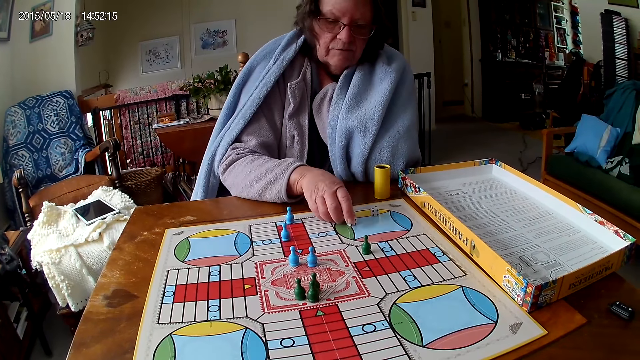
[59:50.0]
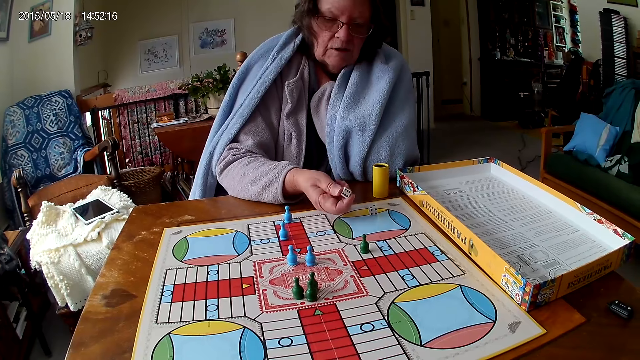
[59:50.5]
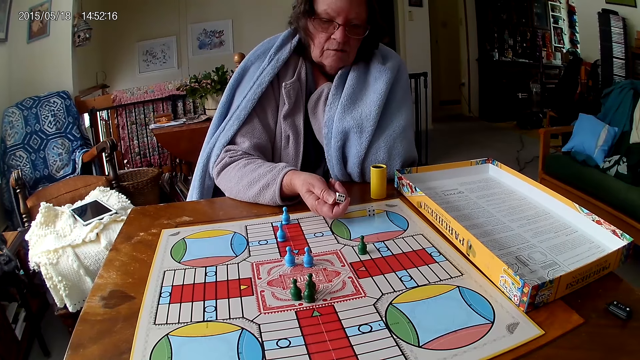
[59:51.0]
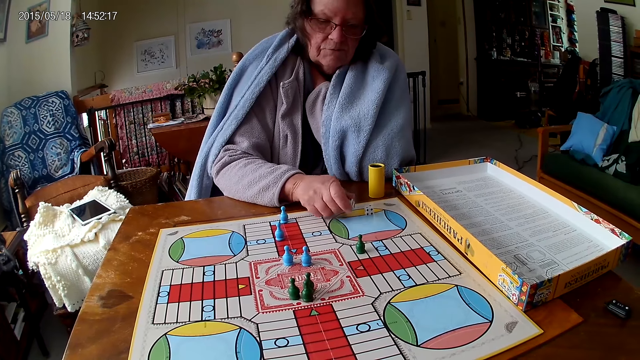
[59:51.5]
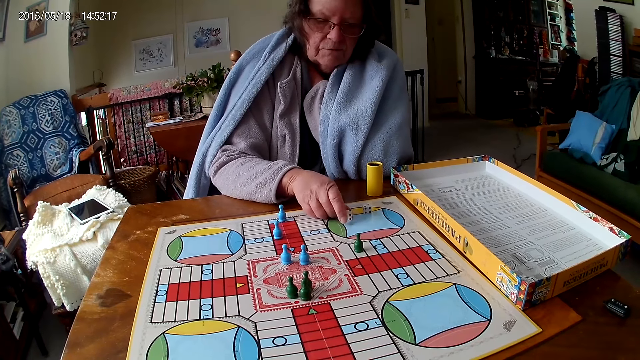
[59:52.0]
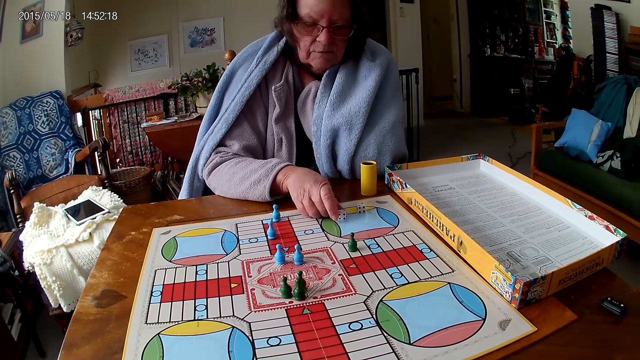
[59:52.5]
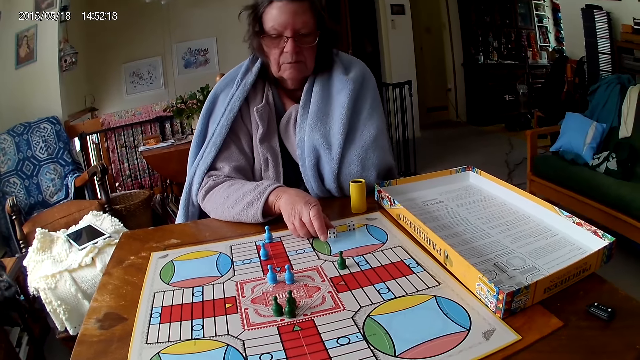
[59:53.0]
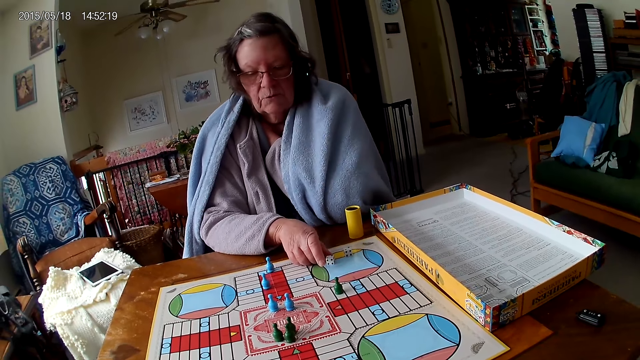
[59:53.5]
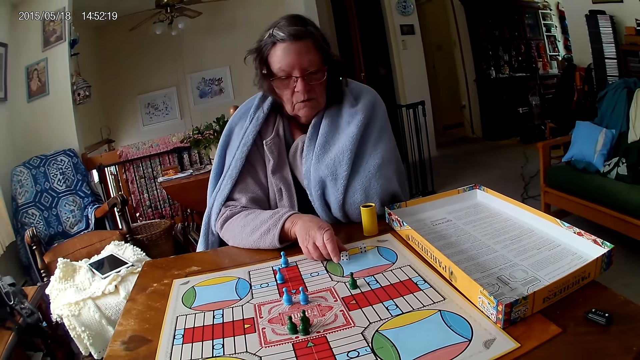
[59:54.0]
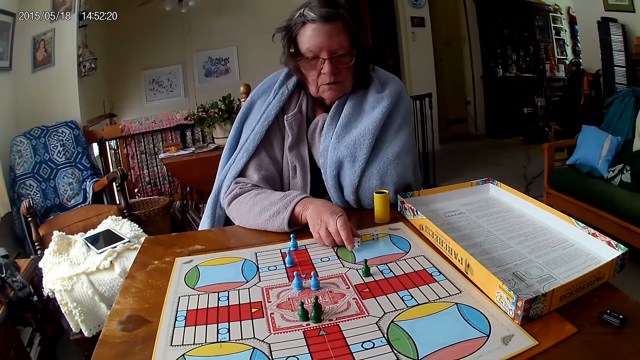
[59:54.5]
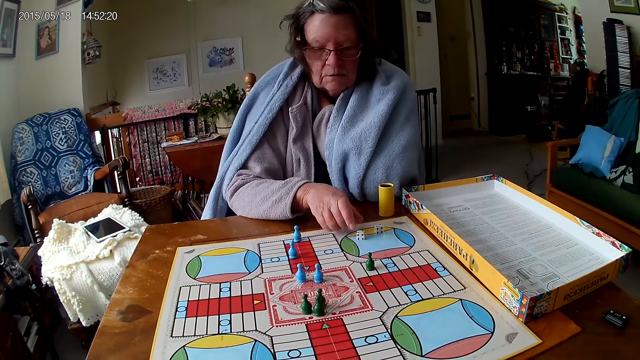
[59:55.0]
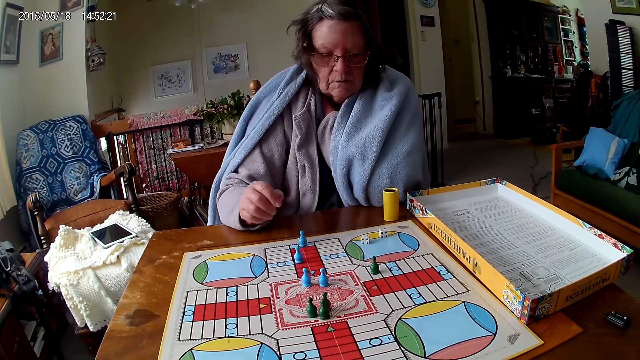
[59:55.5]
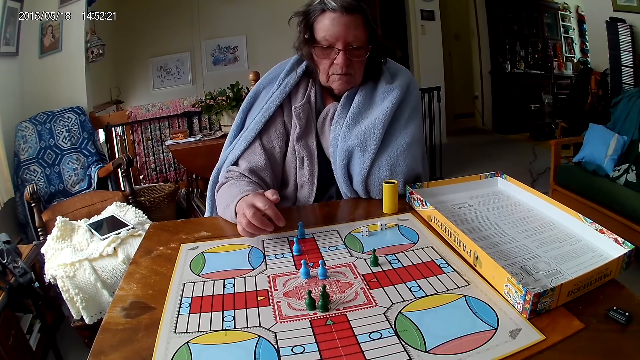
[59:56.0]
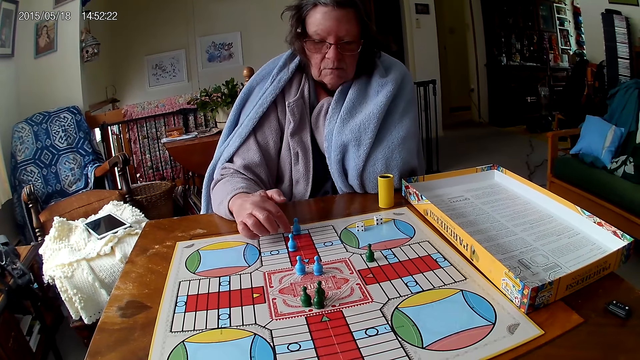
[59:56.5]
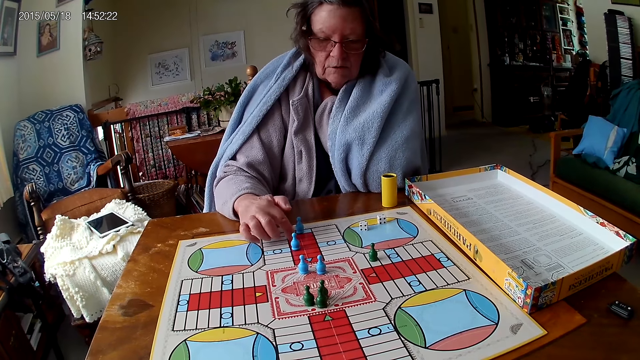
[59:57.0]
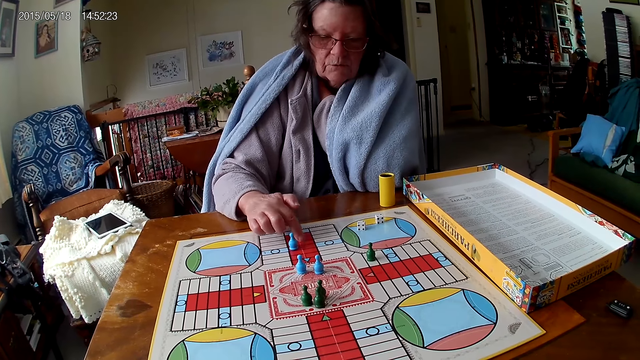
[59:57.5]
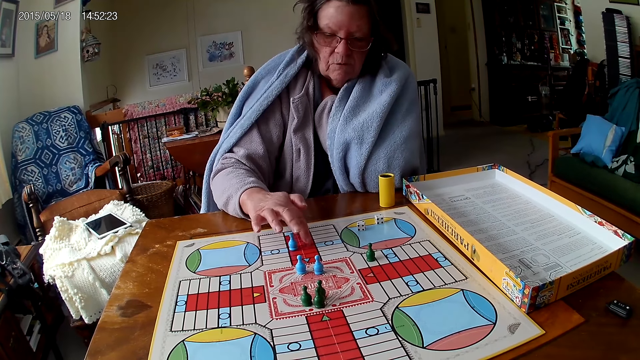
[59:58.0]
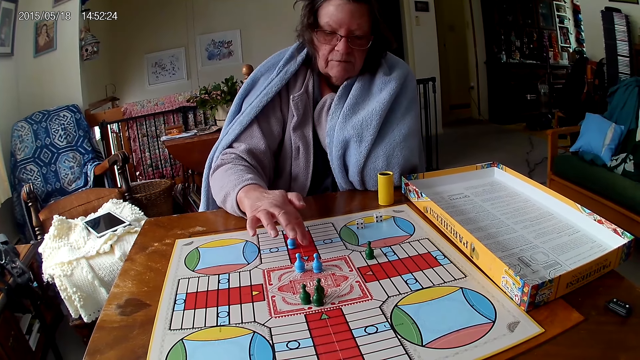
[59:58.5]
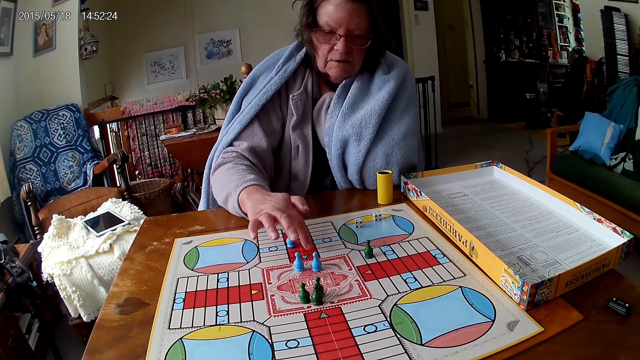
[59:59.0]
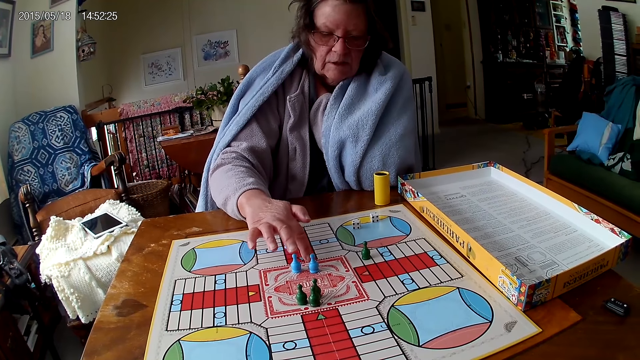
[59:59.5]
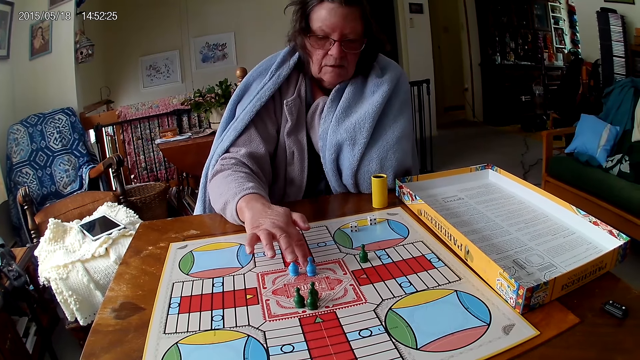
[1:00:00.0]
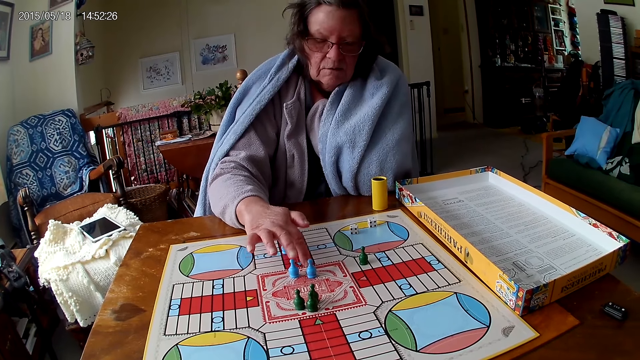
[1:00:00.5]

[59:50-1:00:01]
A woman picks a die from the ludo game with her right hand. The woman touches the dice. The woman drops the die on the ludo game with her right hand. The woman counts the tiles on the ludo game on the table with her right index finger.

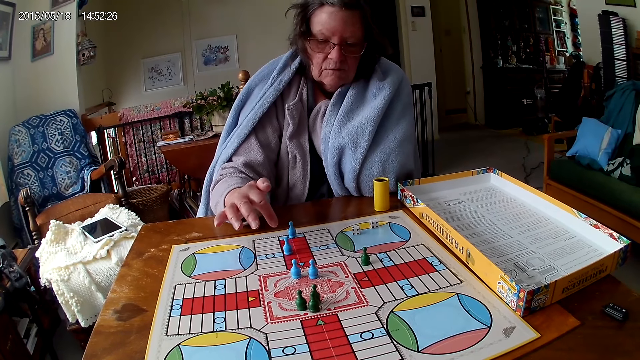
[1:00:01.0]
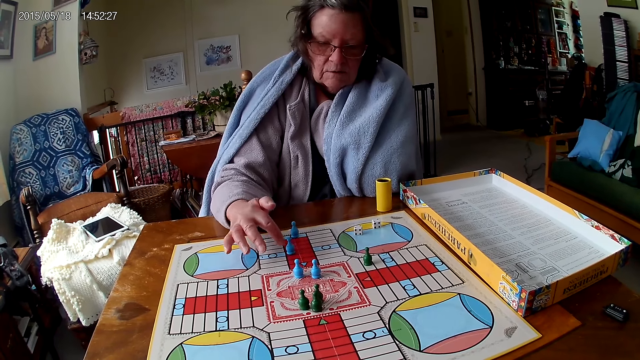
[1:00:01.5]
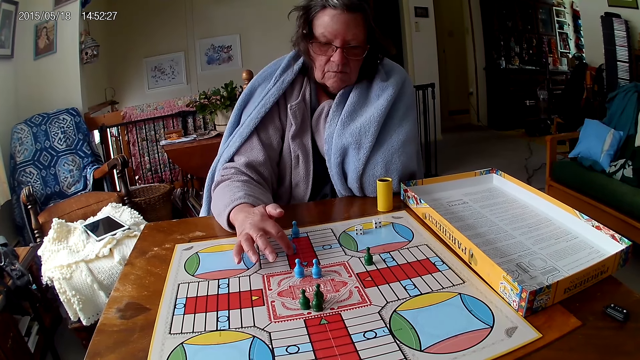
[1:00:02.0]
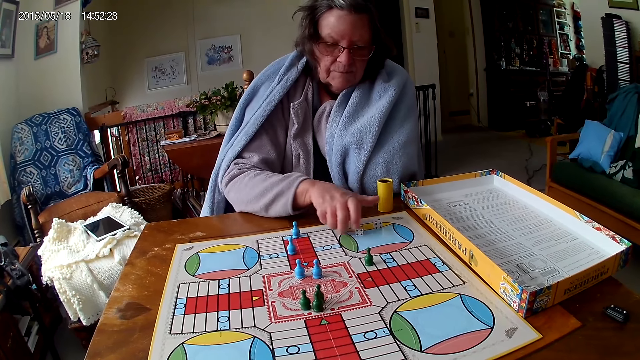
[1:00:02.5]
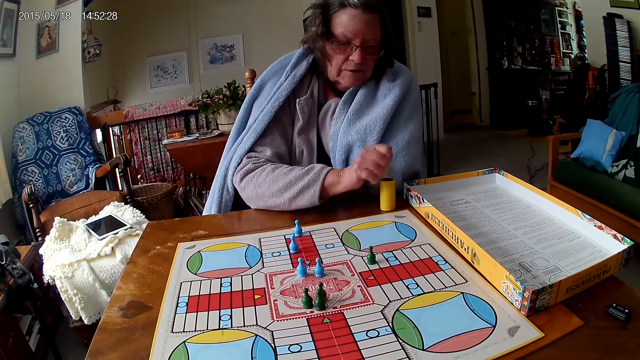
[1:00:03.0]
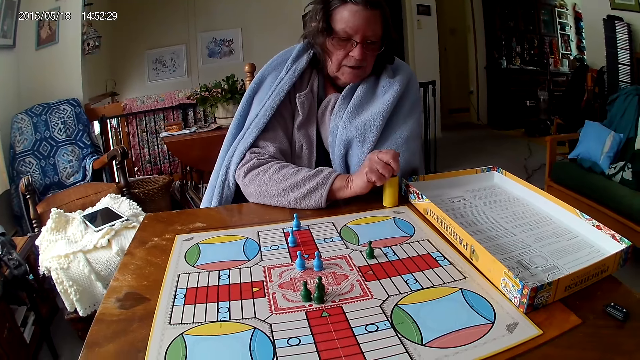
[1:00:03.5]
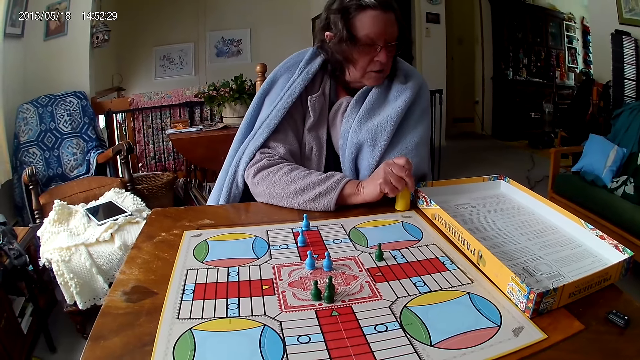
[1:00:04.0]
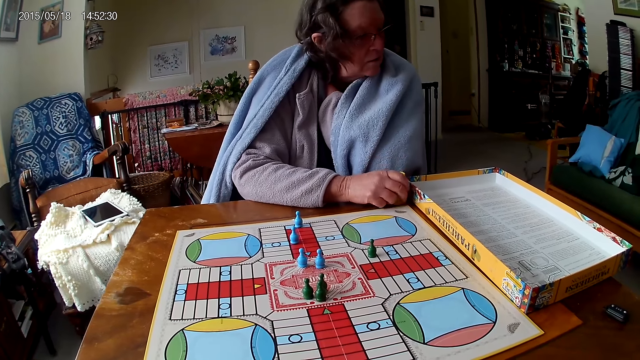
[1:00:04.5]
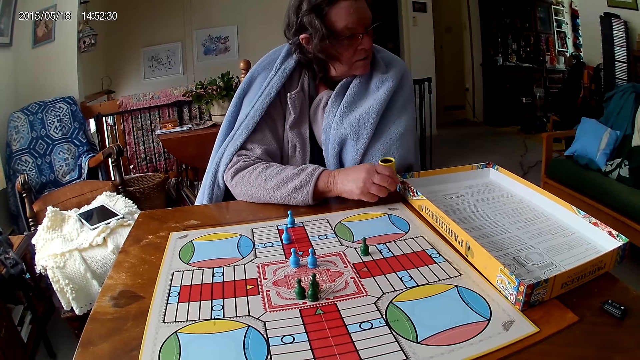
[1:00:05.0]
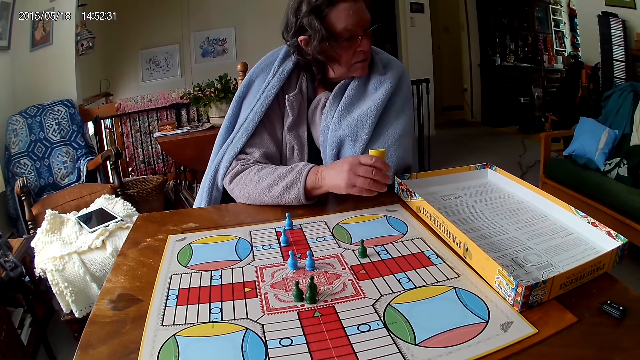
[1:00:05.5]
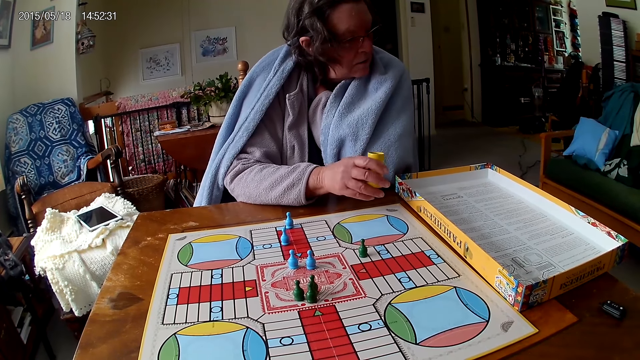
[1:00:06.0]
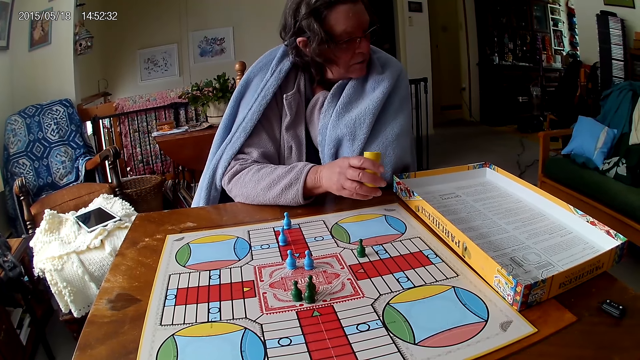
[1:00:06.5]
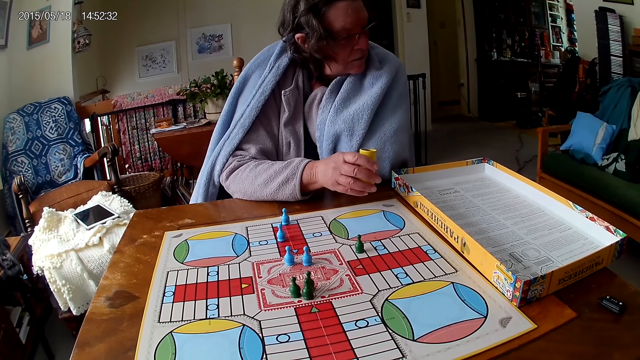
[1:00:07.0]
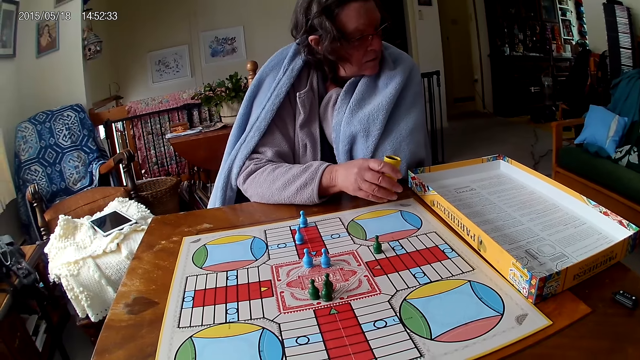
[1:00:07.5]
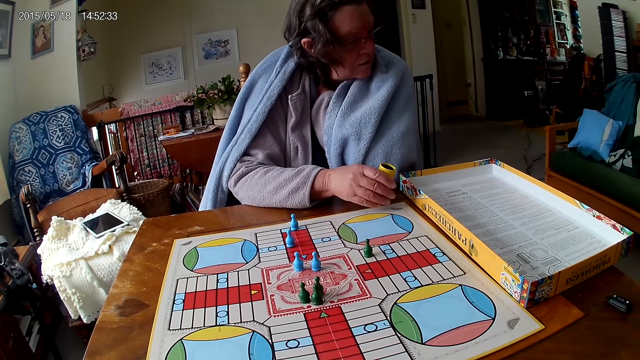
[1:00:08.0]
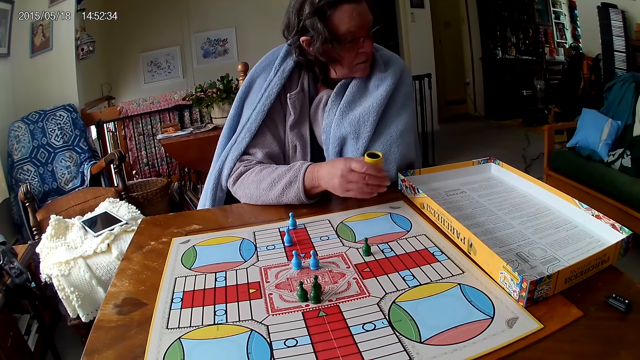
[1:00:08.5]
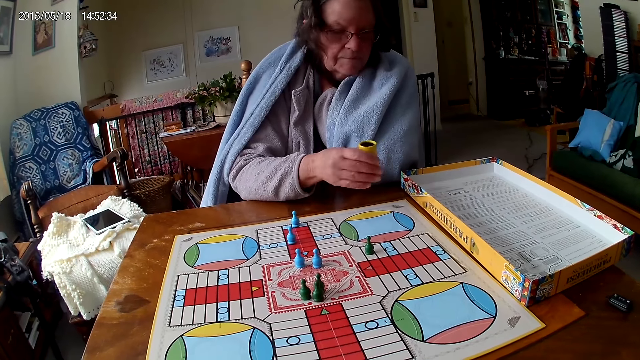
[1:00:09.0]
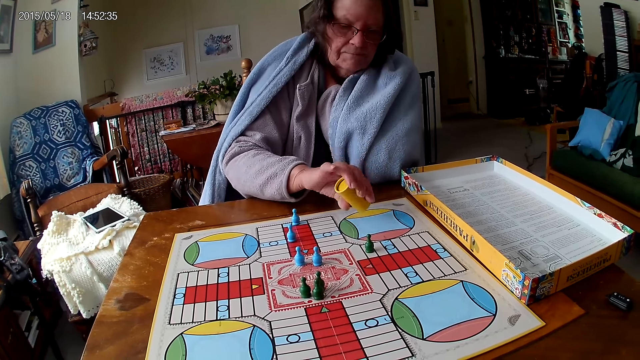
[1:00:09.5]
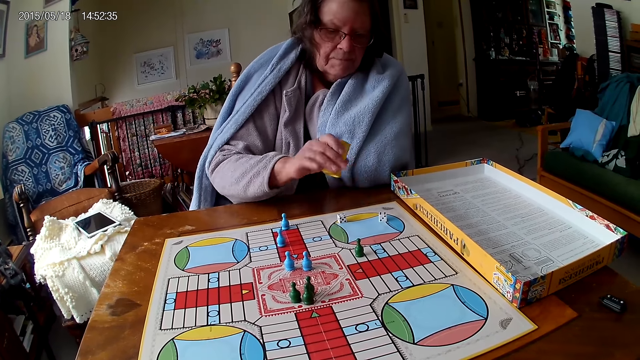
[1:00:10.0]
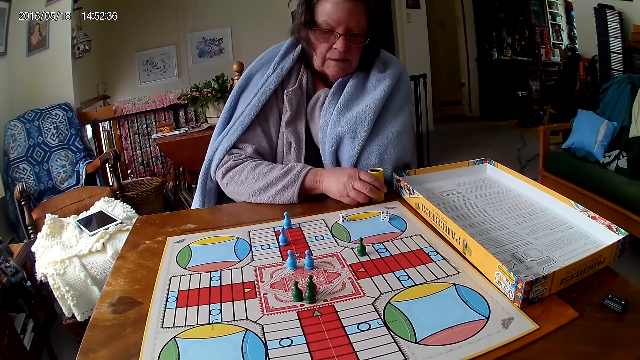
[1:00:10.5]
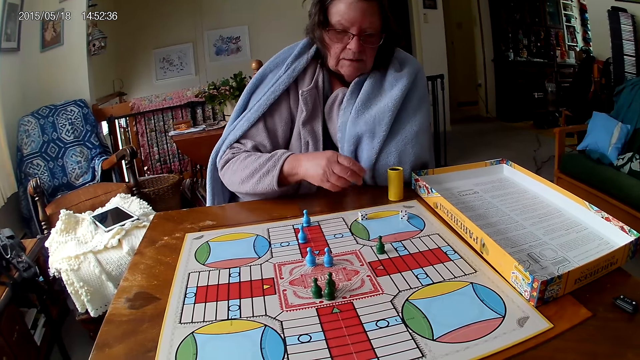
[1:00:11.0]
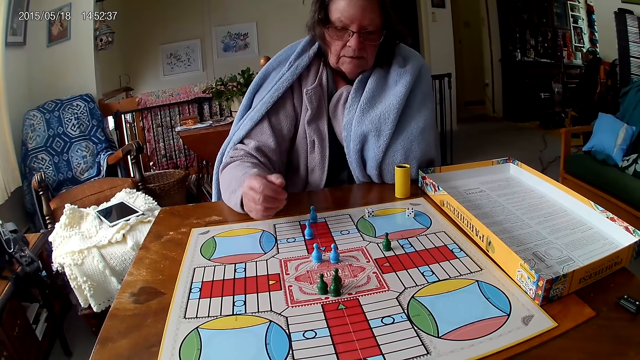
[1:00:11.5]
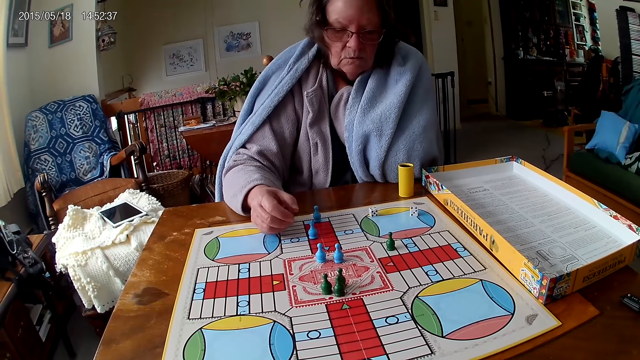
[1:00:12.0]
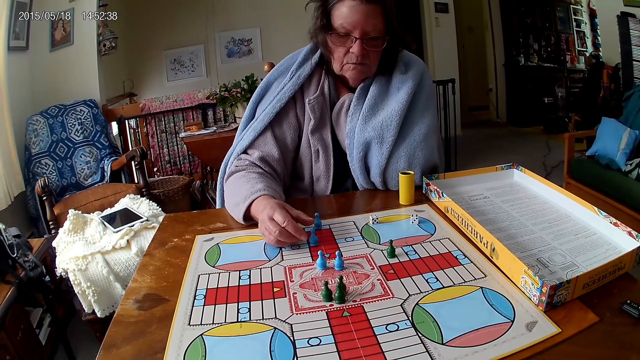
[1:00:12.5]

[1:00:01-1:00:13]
A woman packs dice from the ludo game on the table with her right hand. The woman puts the dice in the dice cup or dice can with her right hand. The camera wearer returns the dice in the dice can. The woman picks the dice cup on the table with her right hand. The woman shakes the dice cup in her right hand. The woman shakes the dice cup in her right hand again. The woman pours the dice in the dice cup on the ludo game with her right hand. The woman touches the dice. The woman drops the dice cup on the table with her right hand.
